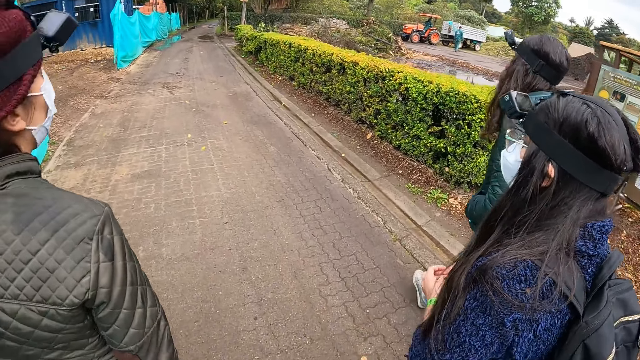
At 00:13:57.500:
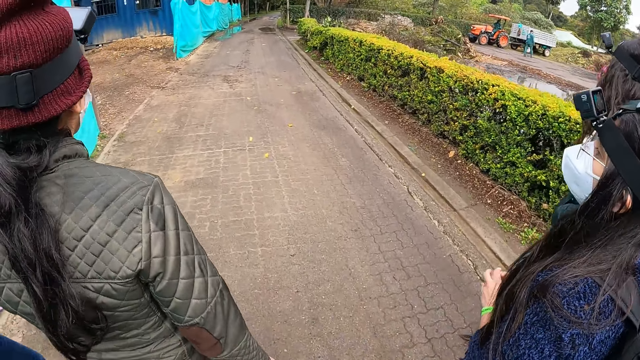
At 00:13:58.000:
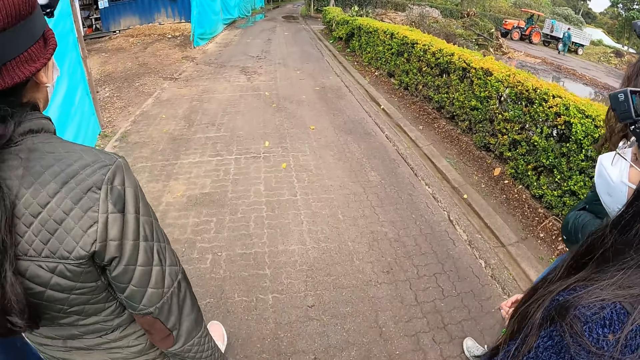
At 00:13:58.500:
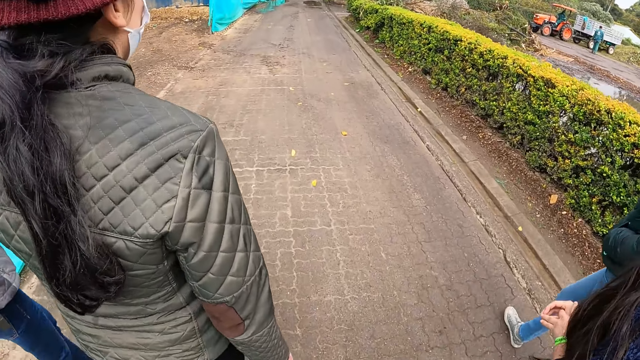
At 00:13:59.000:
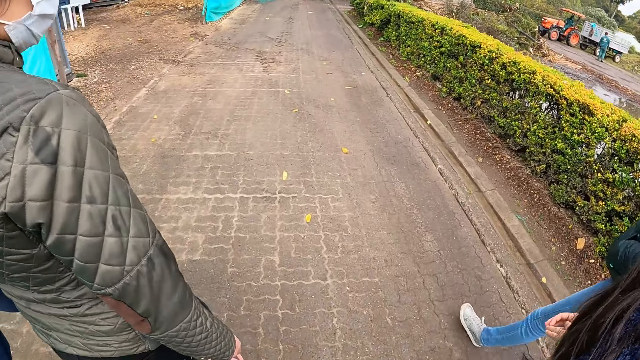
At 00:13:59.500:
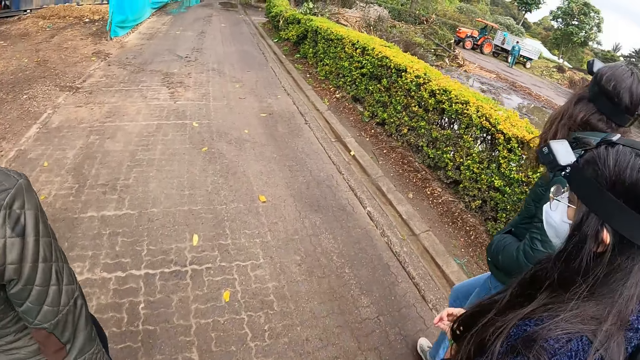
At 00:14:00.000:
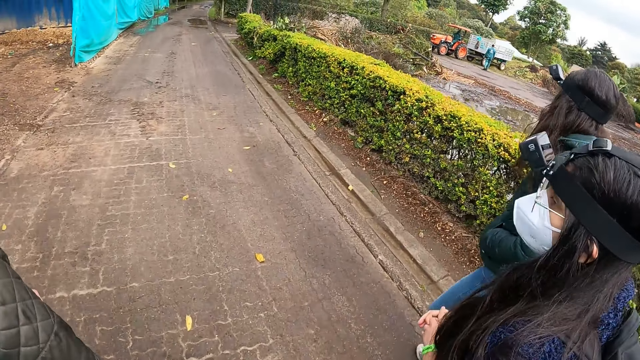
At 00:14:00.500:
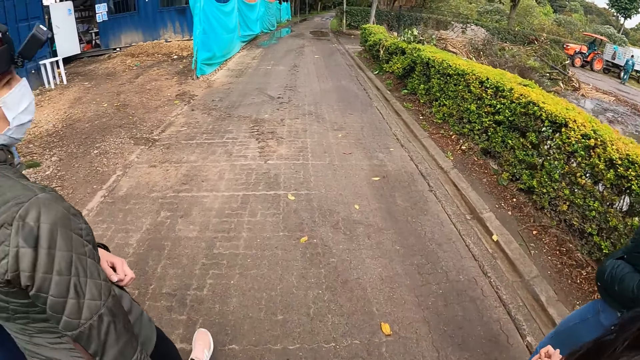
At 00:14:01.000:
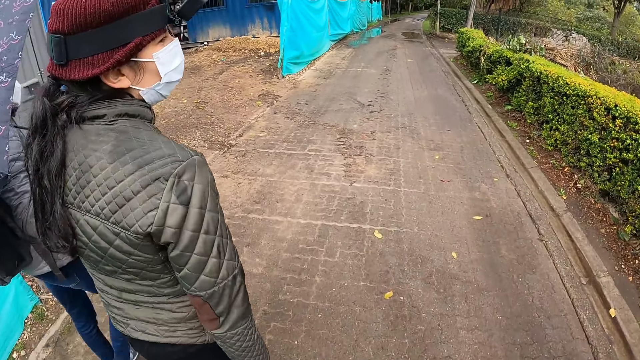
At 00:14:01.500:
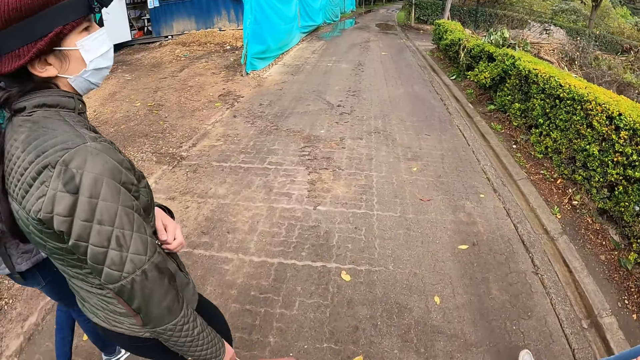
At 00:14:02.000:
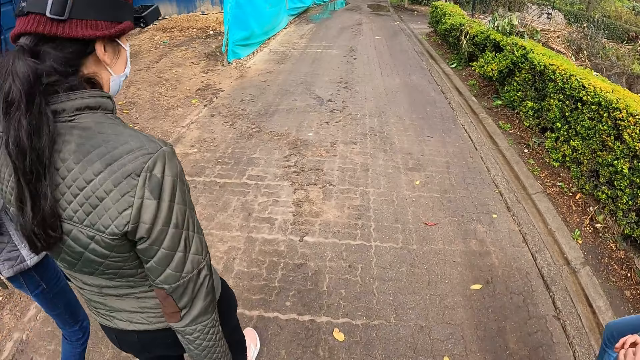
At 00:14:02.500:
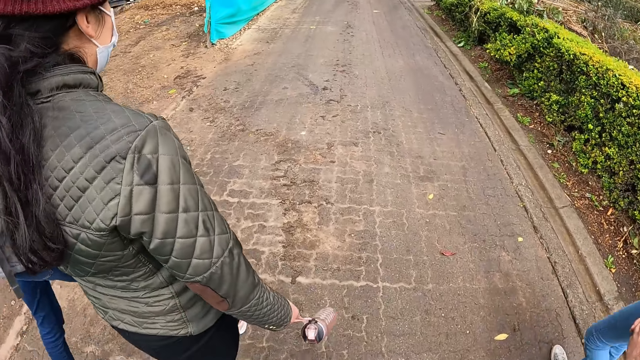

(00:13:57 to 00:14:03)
The camera wearer walks along the road.

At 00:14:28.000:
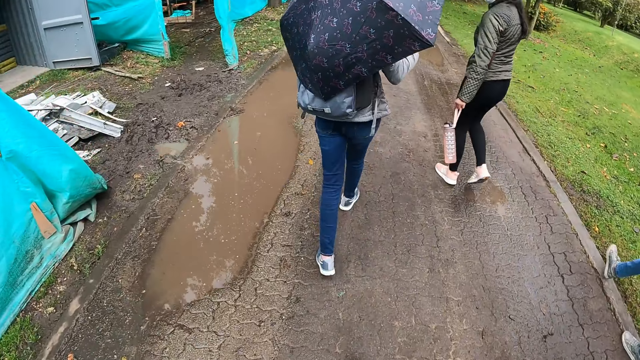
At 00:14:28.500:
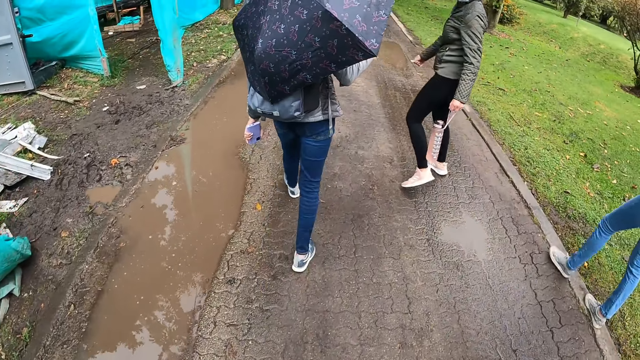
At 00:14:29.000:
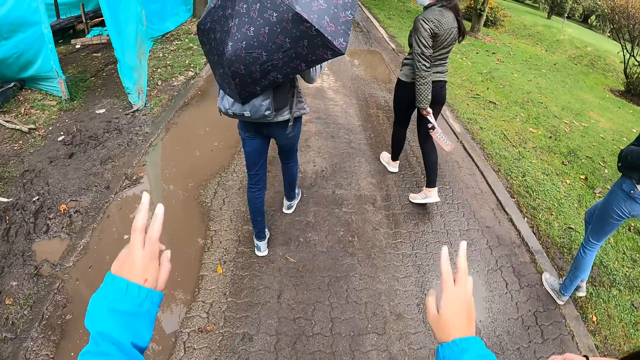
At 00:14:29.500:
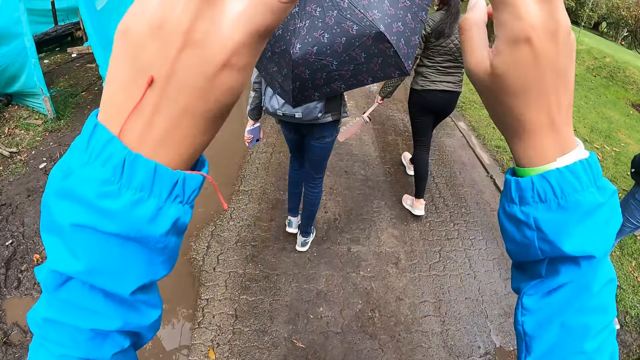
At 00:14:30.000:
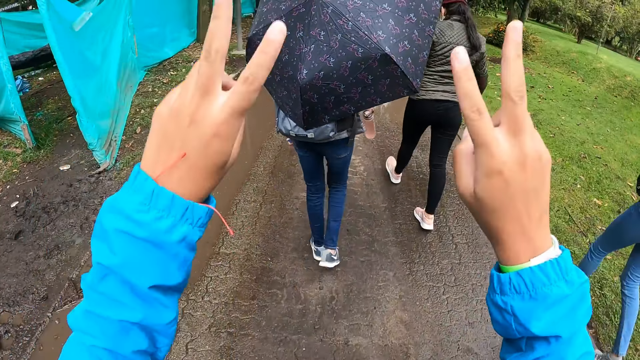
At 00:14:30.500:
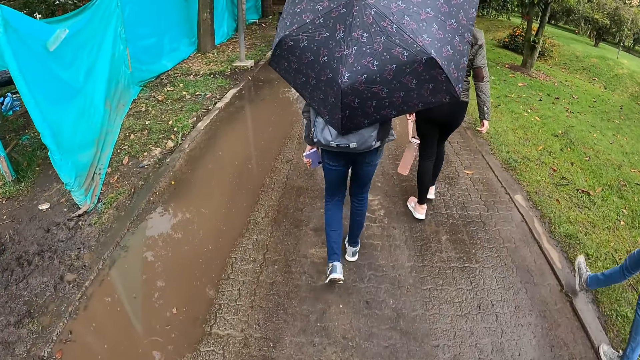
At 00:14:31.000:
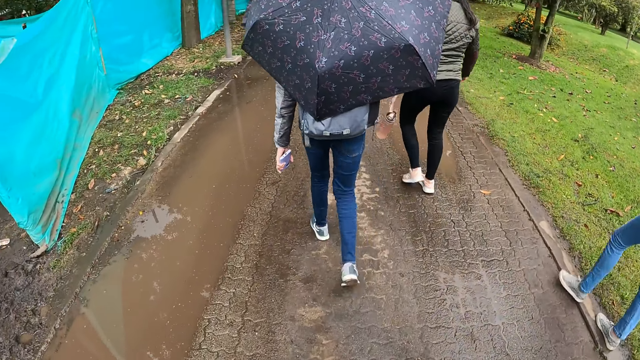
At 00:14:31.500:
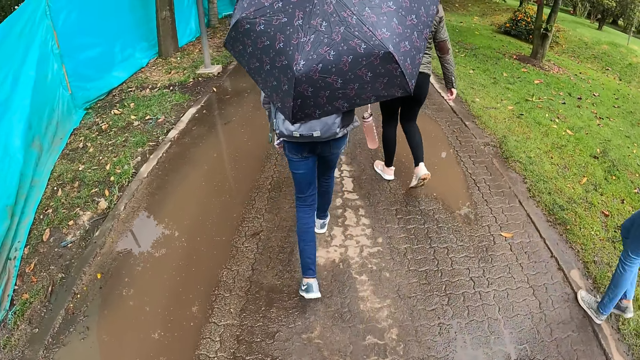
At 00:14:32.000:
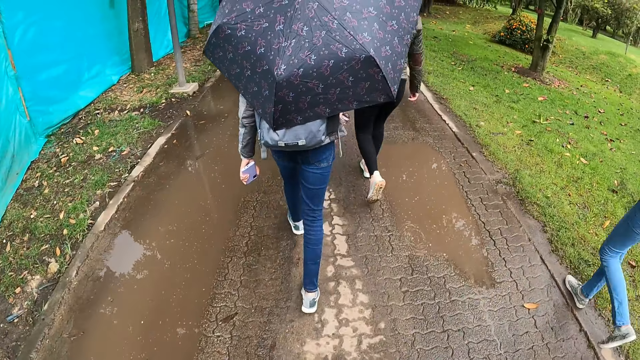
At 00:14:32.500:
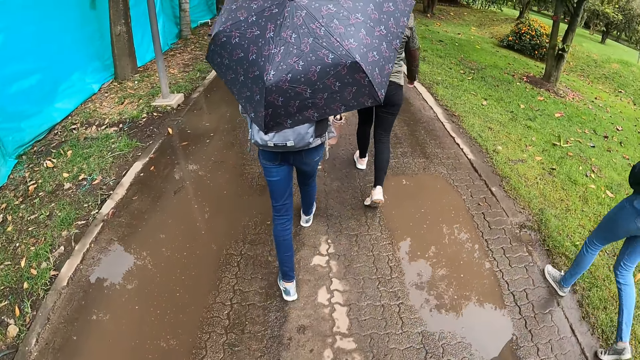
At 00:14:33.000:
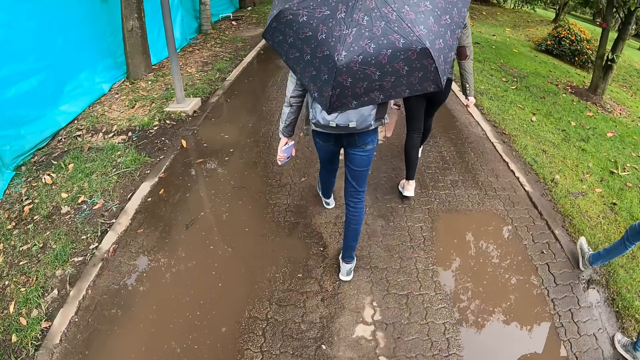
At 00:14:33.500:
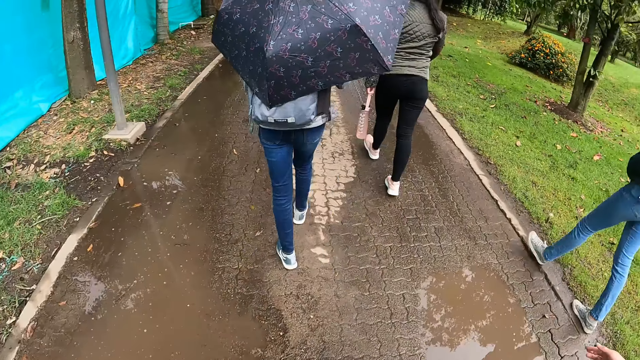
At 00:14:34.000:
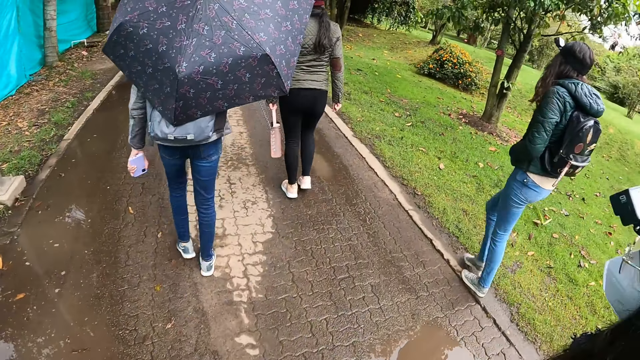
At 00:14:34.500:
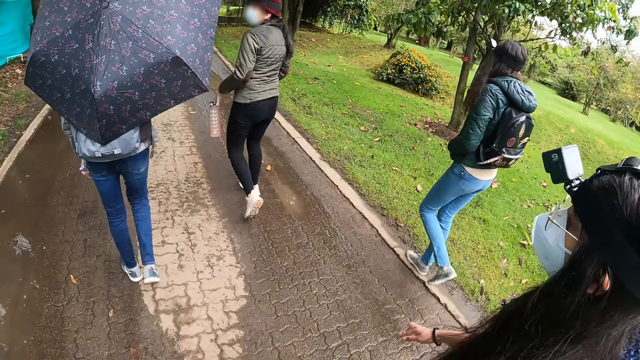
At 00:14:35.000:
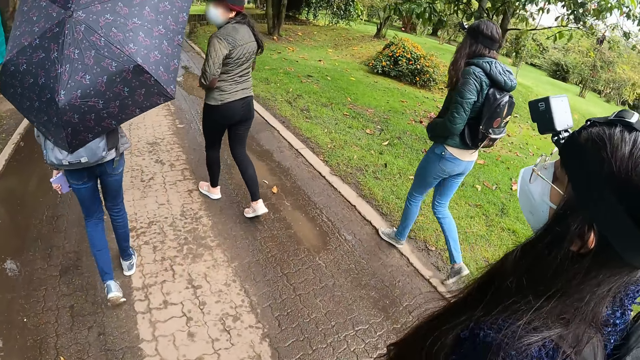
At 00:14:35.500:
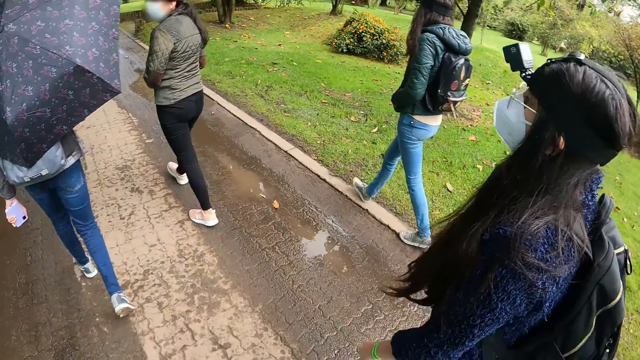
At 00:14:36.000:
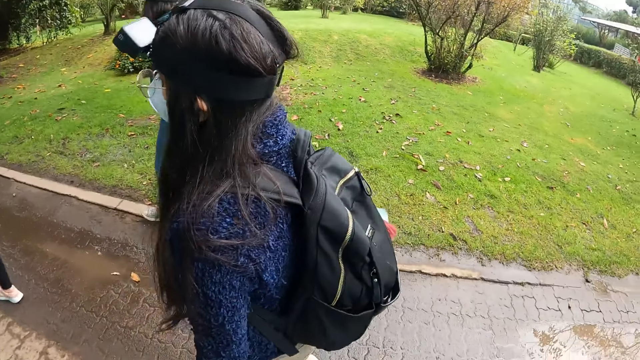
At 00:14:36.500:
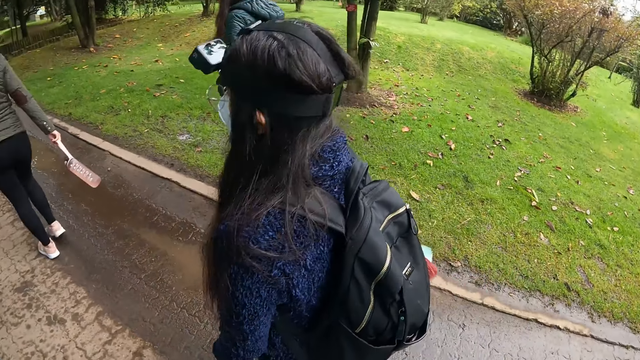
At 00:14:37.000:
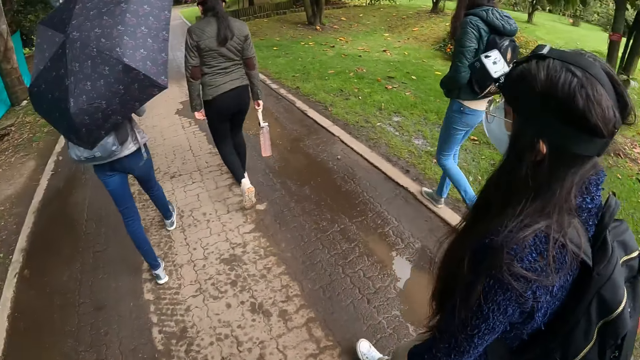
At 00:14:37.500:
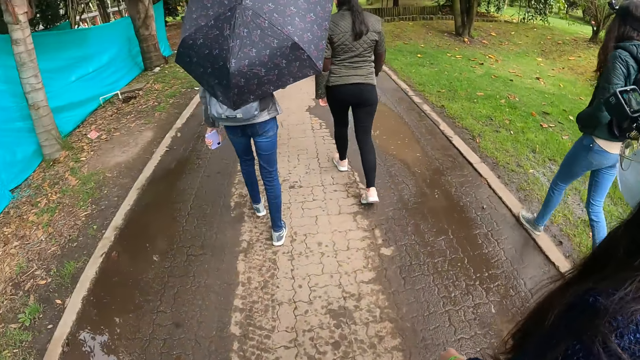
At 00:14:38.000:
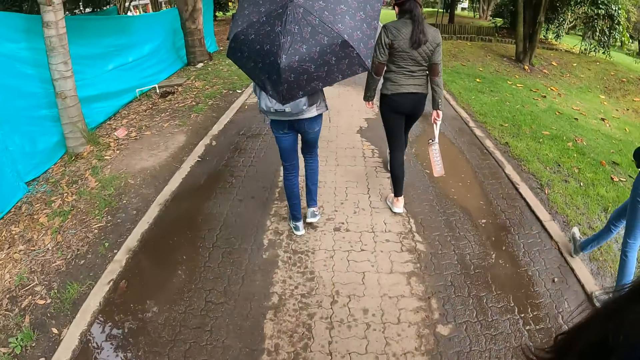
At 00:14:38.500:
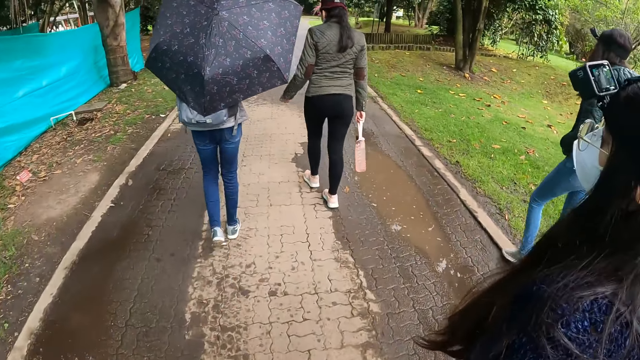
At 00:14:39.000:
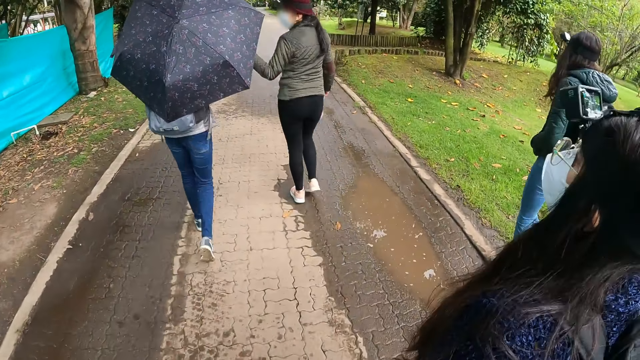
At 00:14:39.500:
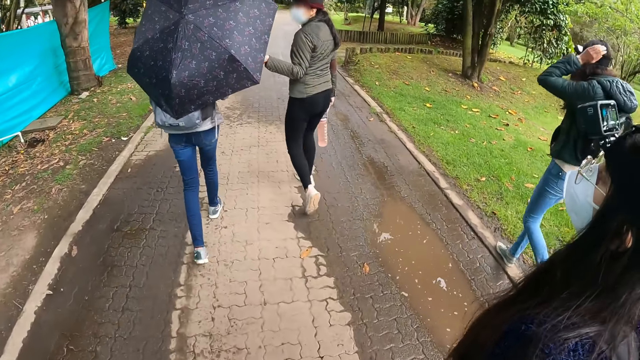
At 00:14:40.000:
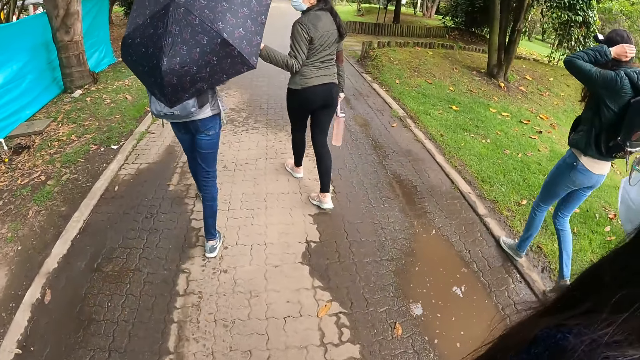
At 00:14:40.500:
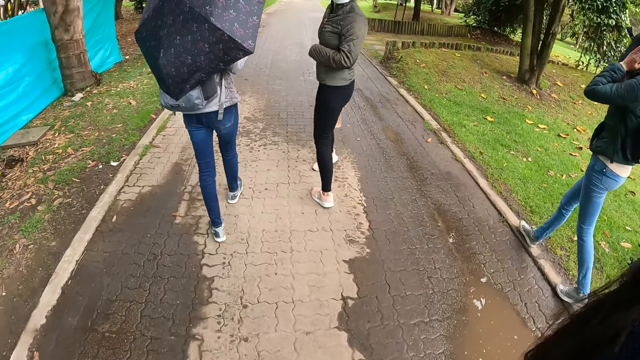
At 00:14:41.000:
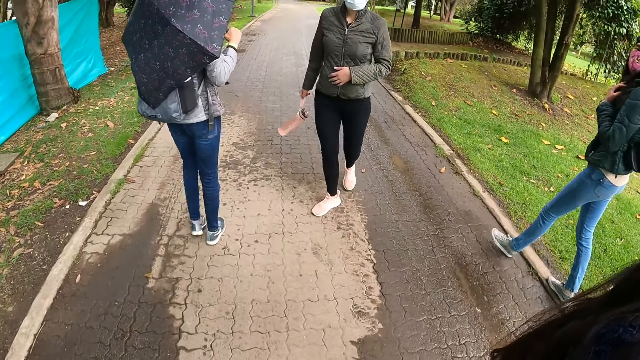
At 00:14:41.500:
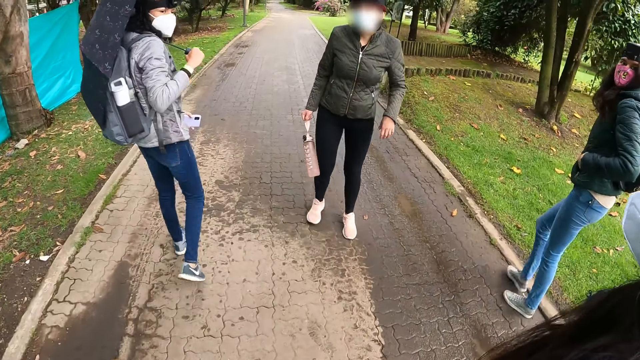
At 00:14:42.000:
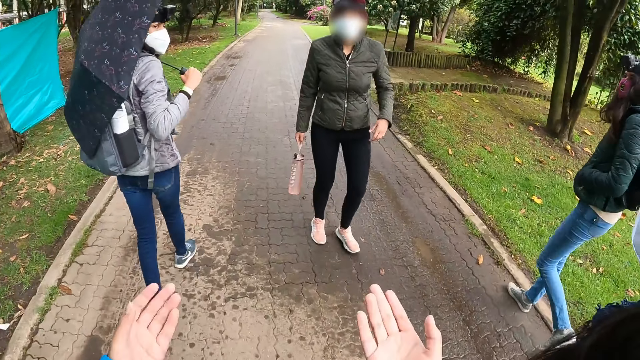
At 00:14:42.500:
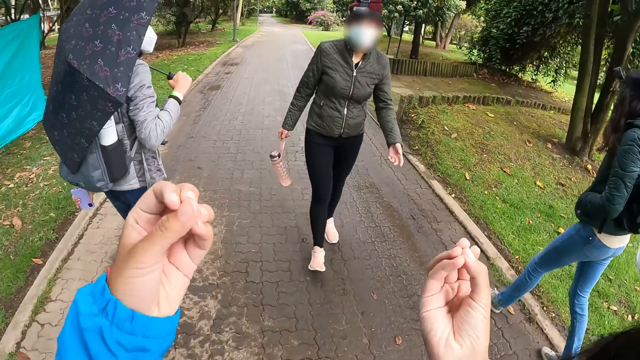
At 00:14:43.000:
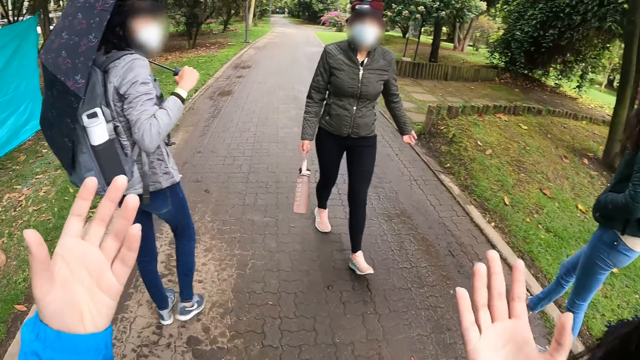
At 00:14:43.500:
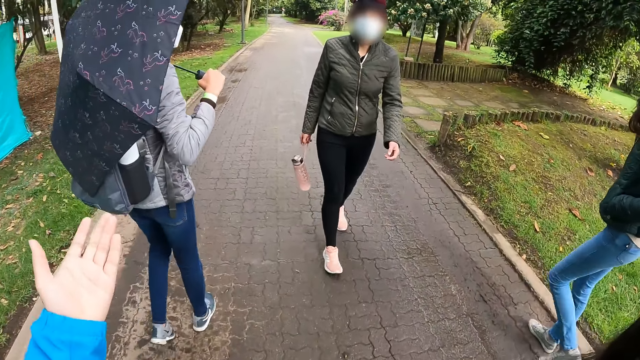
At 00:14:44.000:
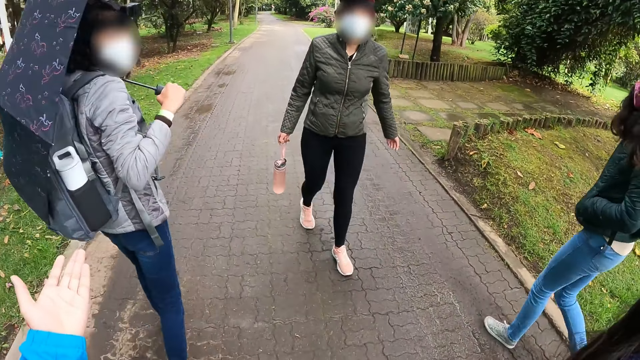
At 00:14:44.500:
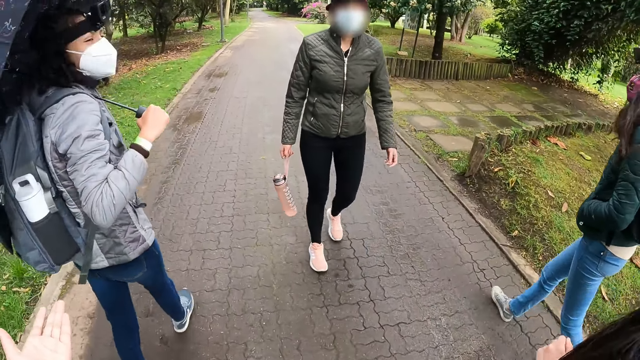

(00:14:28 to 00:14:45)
The camera wearer raises his hands. He walks along the road. He looks around. He walks along the road. He interacts with a woman.
